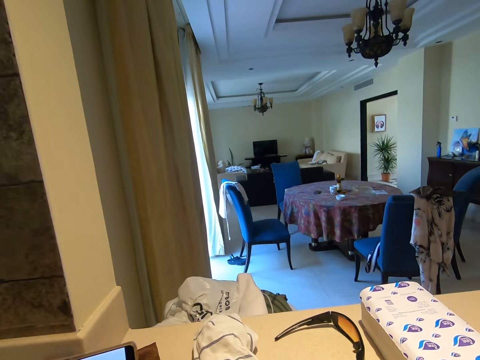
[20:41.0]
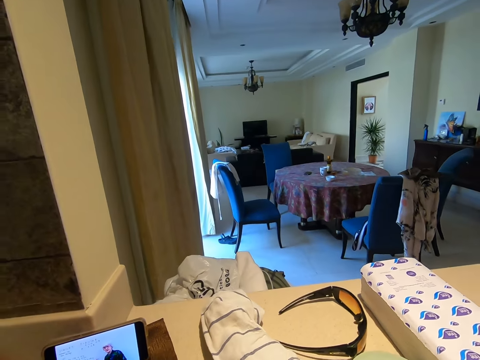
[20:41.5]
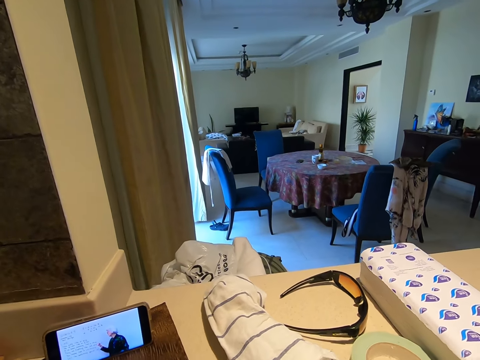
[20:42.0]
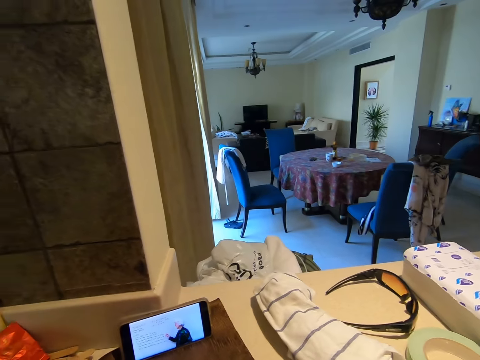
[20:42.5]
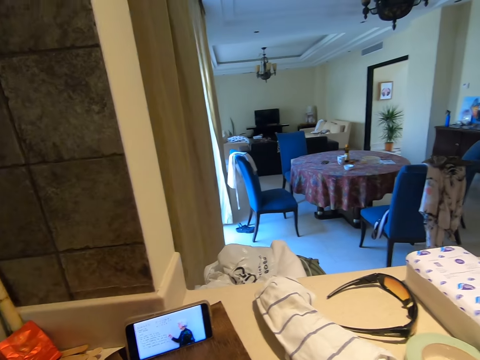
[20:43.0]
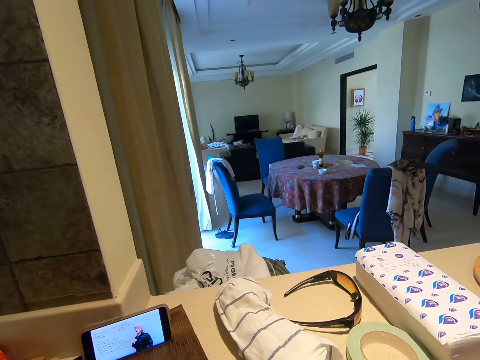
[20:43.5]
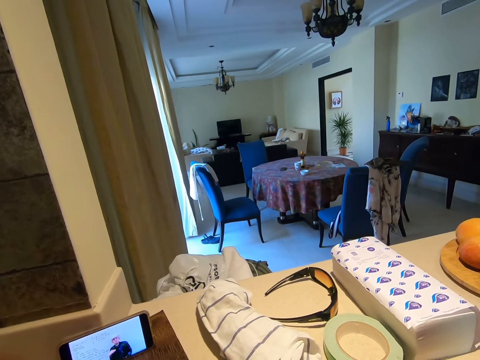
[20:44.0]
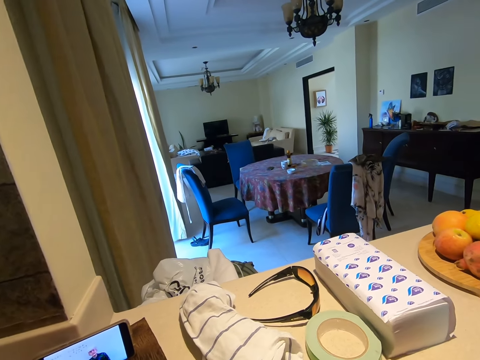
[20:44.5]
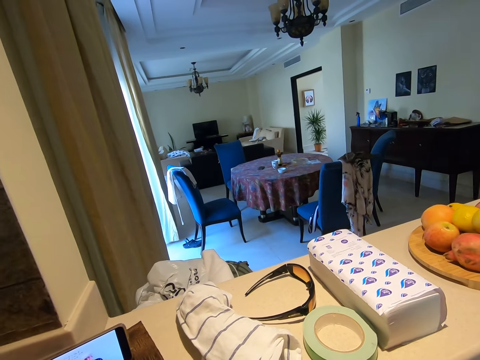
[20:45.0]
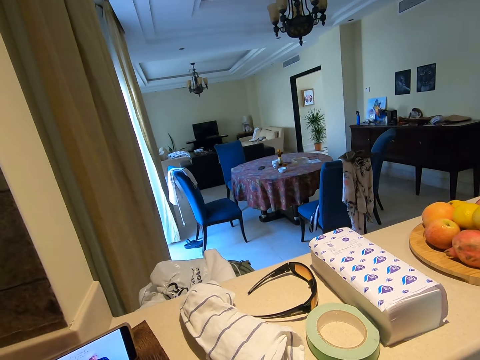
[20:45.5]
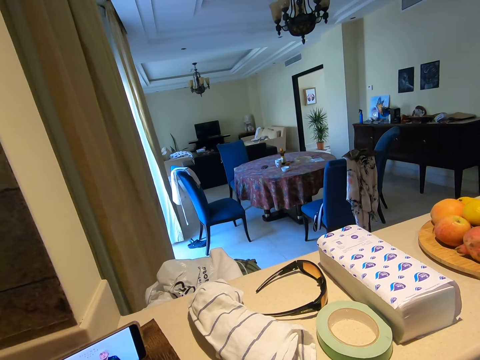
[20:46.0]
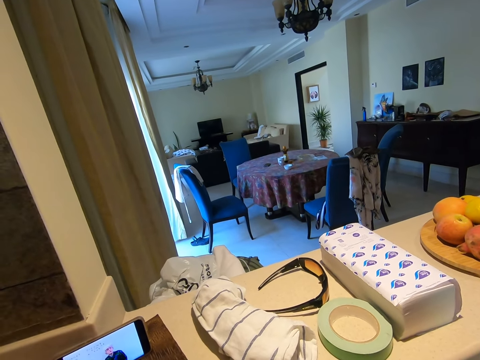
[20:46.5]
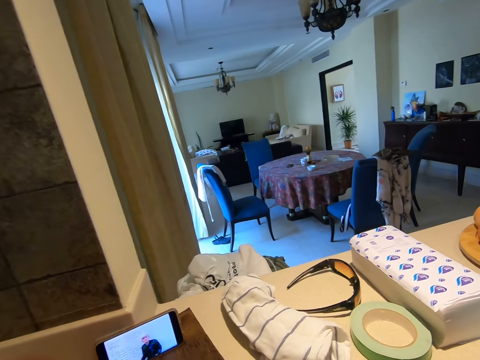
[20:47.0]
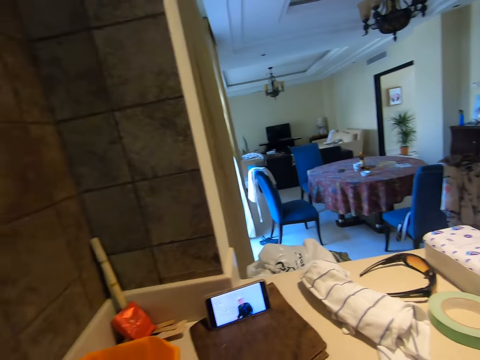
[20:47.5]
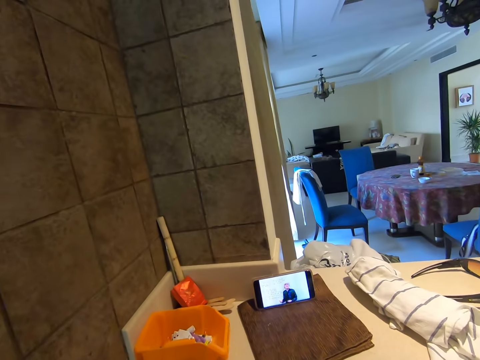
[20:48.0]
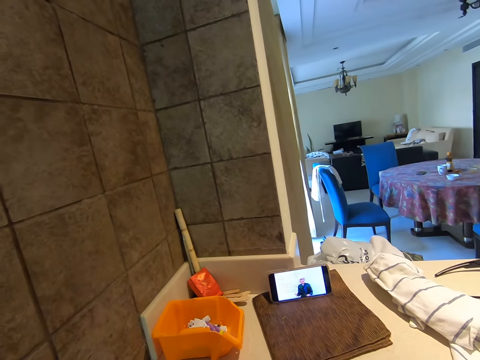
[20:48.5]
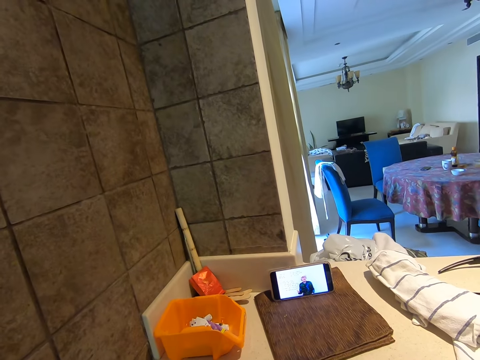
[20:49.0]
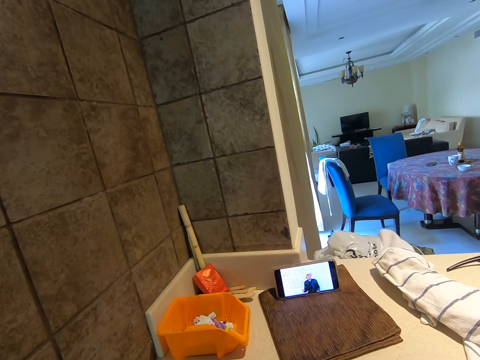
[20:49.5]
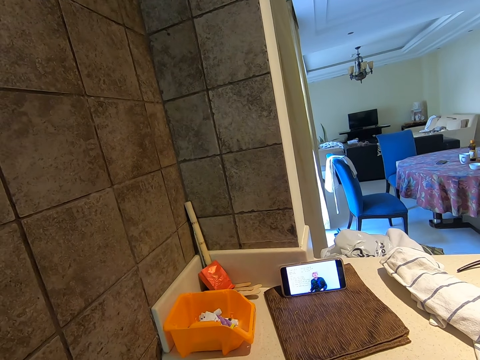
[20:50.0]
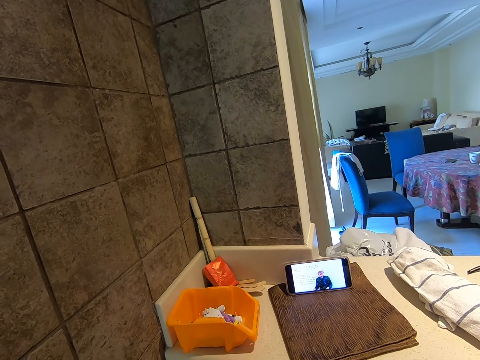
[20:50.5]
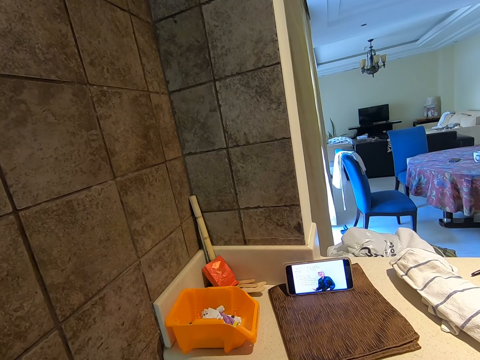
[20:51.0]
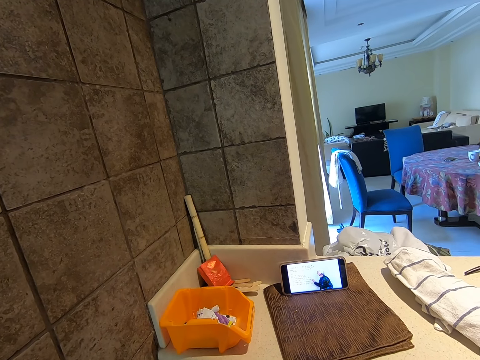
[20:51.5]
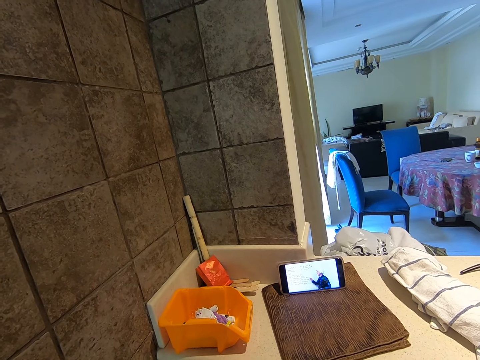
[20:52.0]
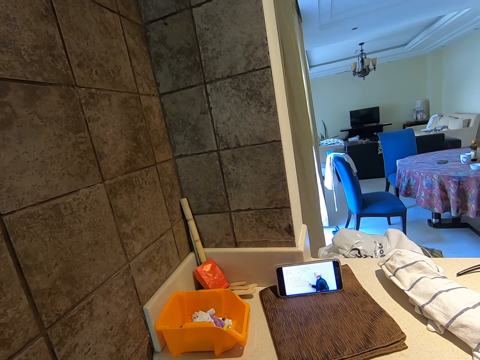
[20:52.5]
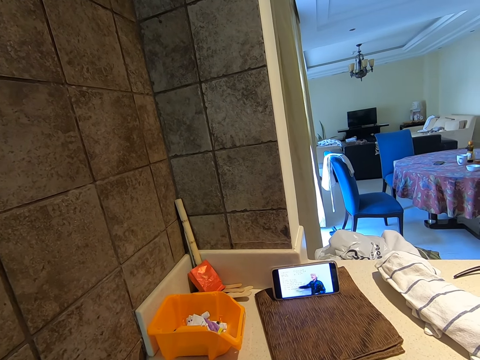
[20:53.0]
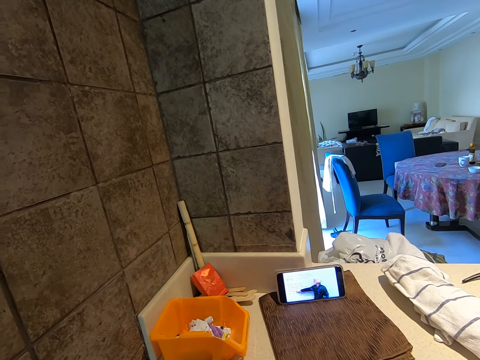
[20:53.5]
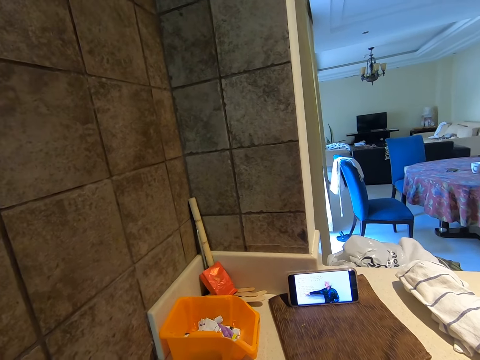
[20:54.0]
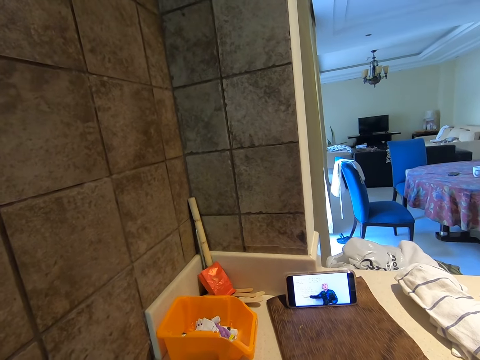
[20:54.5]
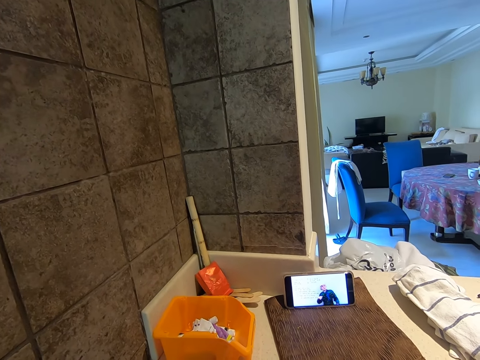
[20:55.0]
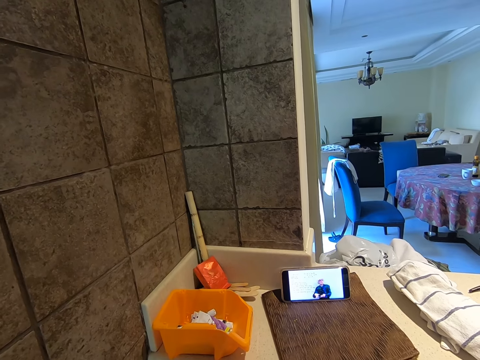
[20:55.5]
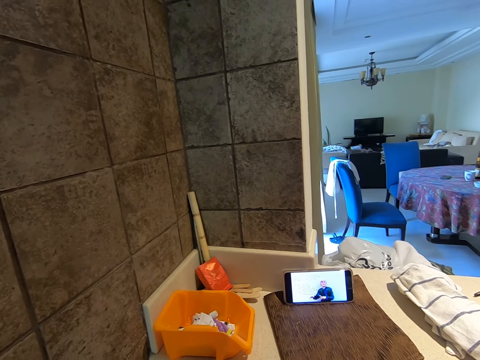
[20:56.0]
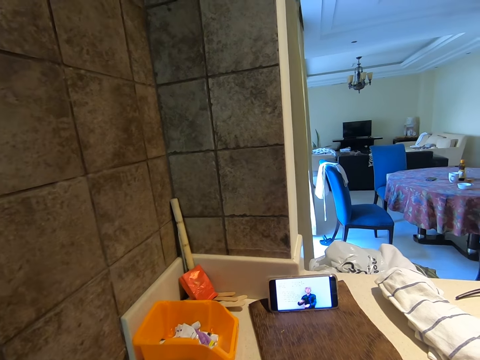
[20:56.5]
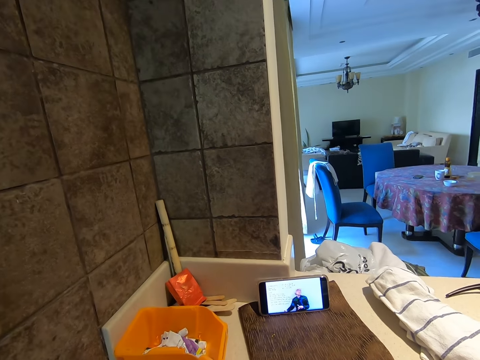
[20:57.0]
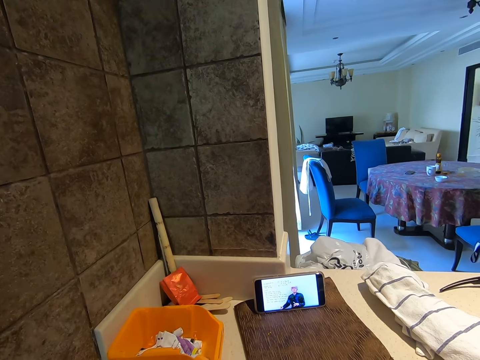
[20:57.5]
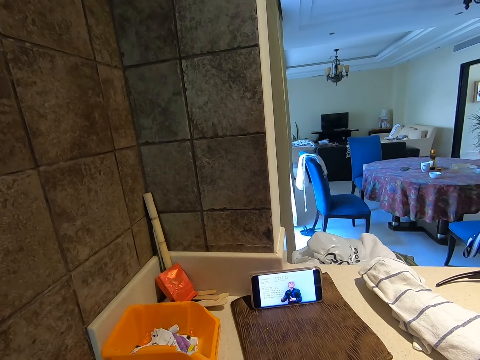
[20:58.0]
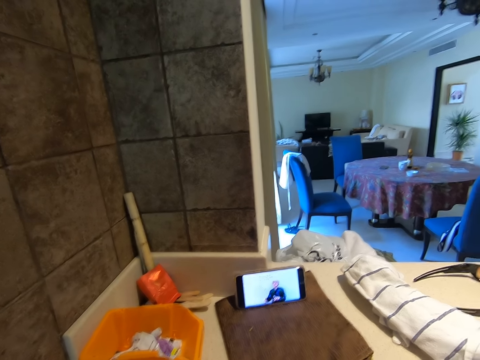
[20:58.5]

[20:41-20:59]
The camera wearer looks at the phone. They converse.

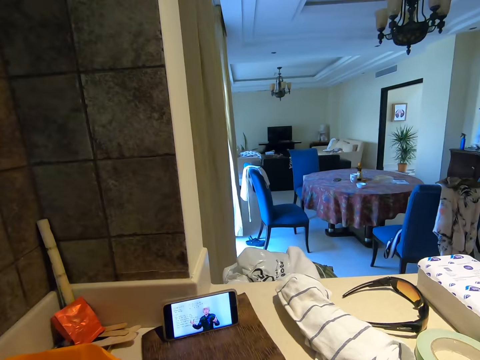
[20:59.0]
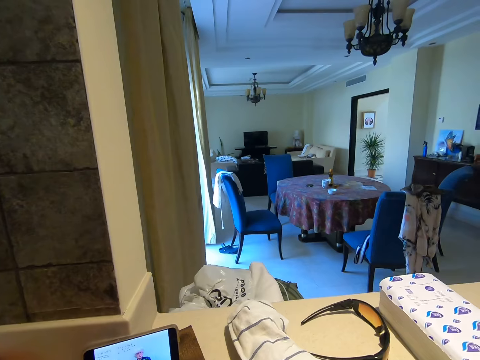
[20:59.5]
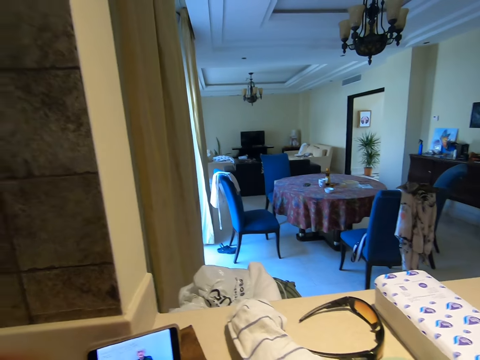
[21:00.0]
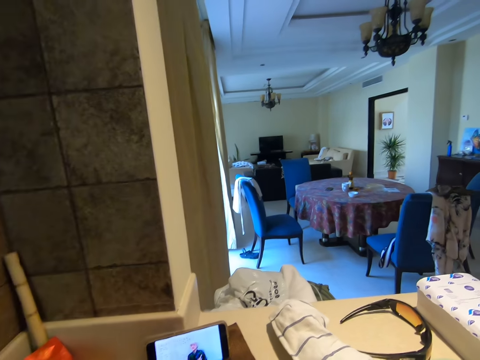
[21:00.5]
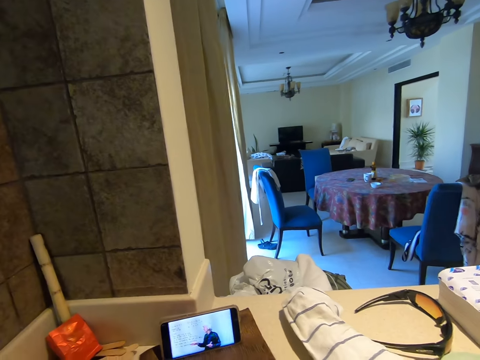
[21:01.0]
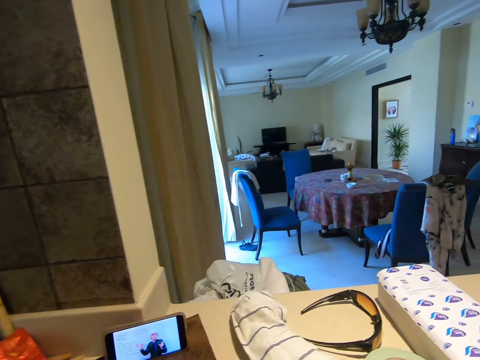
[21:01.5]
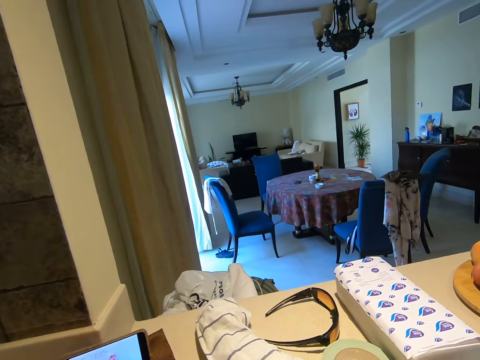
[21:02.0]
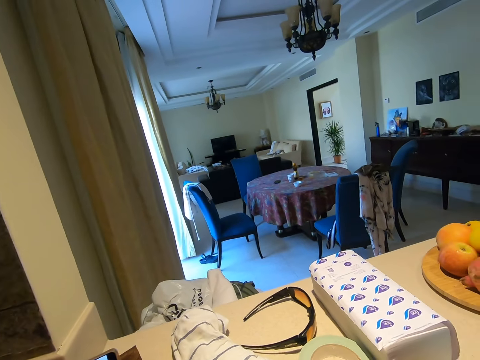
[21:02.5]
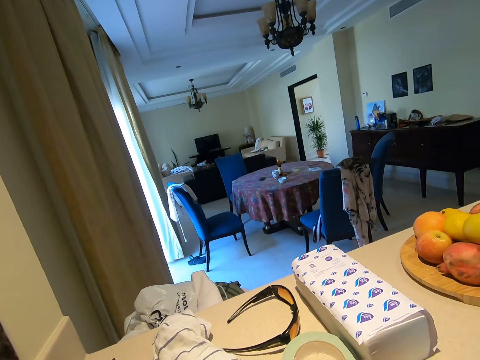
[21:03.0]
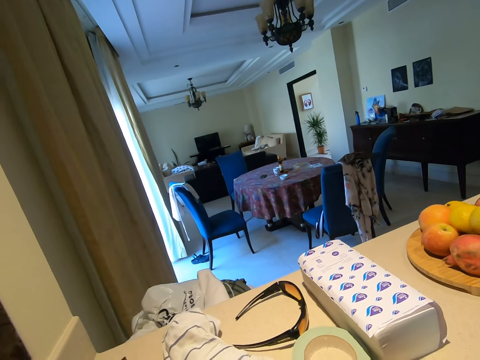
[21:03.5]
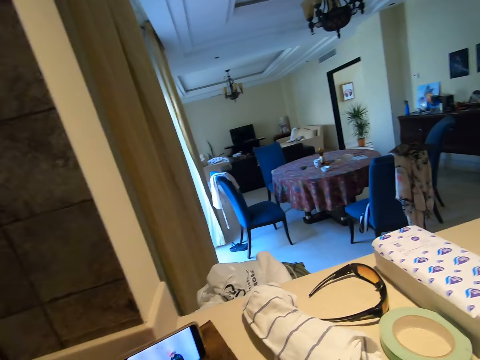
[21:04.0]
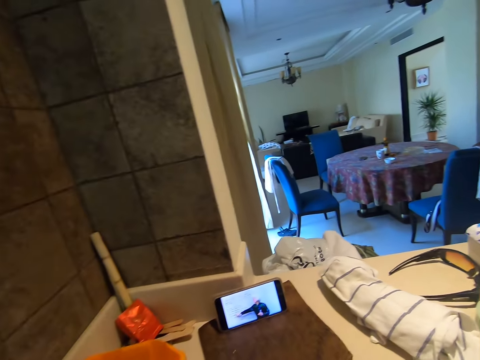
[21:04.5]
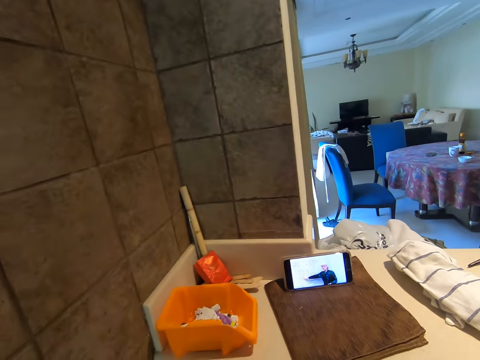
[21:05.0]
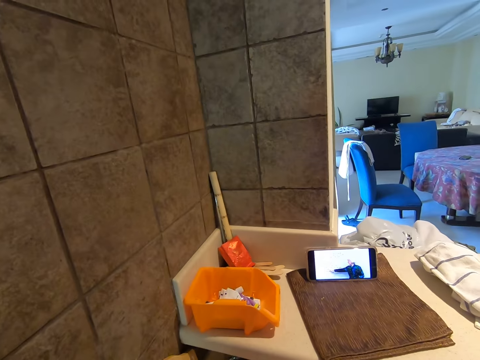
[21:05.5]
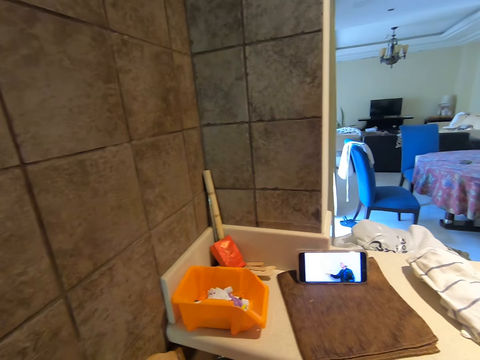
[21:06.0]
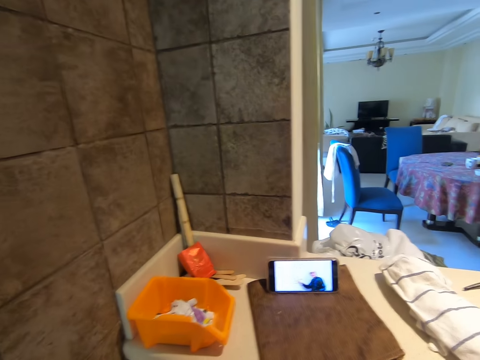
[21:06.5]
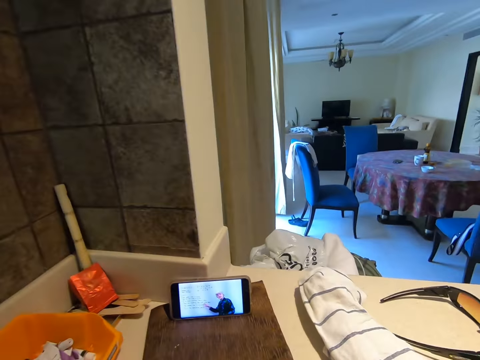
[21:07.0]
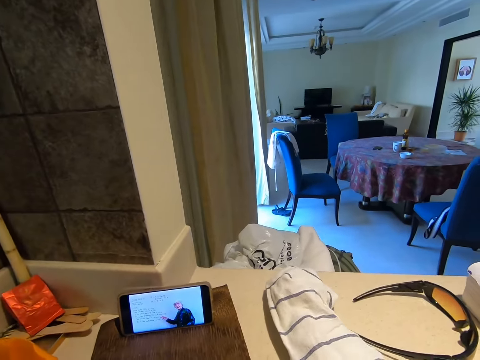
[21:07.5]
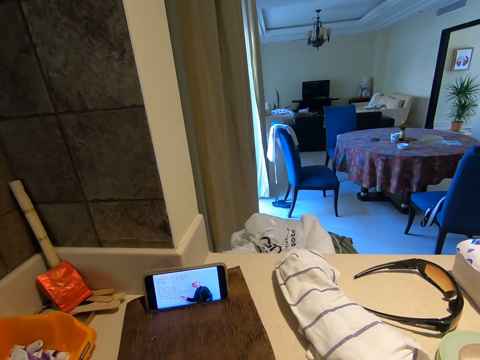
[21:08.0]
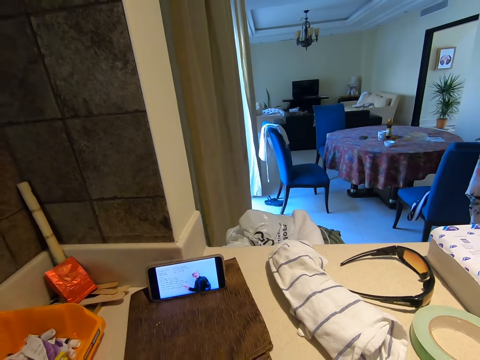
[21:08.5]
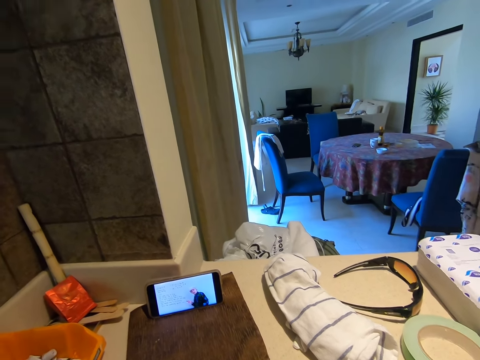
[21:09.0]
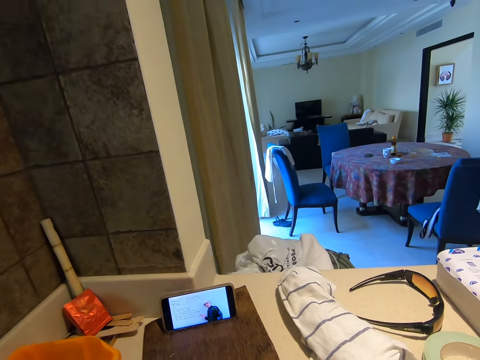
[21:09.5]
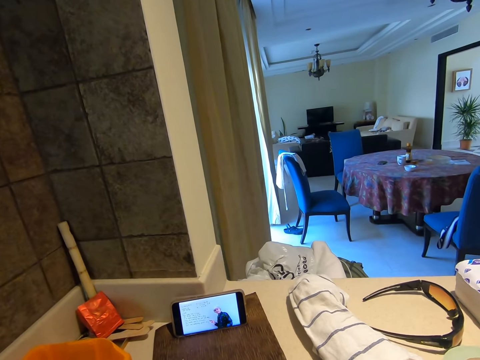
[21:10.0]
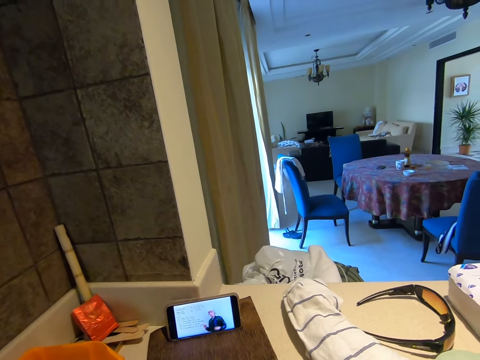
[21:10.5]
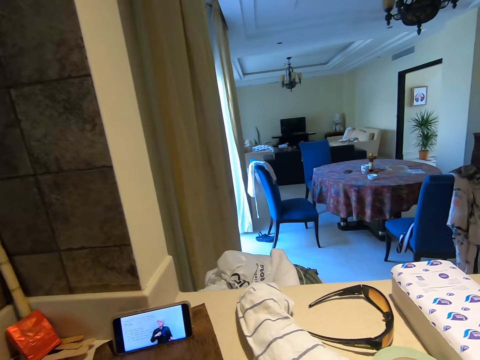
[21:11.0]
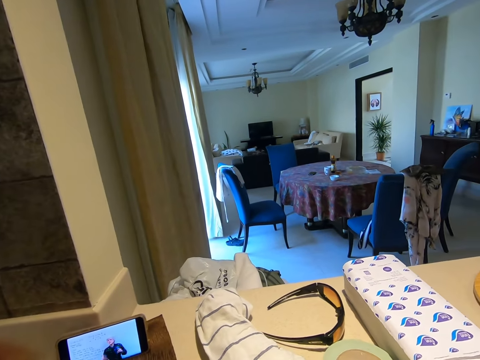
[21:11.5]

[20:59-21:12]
The camera wearer looks around the house. They look at the phone.
